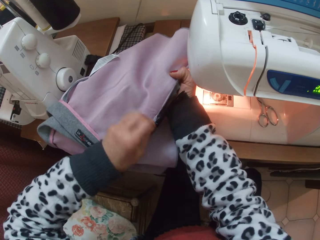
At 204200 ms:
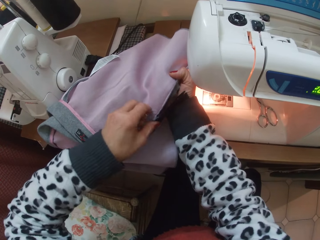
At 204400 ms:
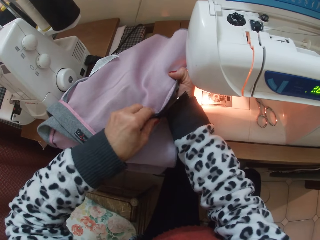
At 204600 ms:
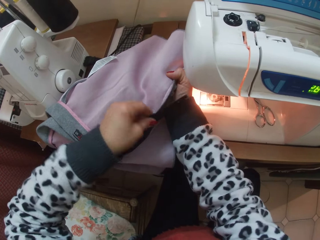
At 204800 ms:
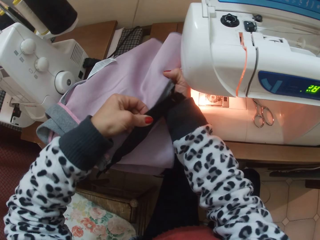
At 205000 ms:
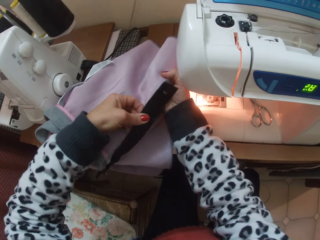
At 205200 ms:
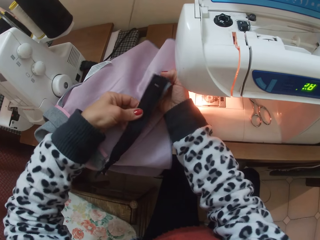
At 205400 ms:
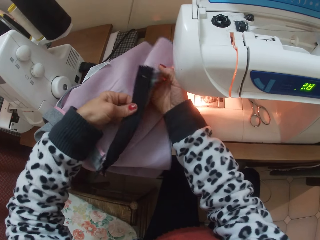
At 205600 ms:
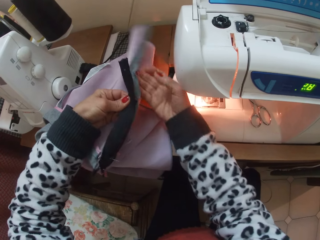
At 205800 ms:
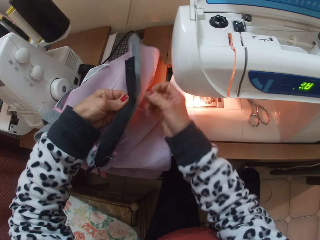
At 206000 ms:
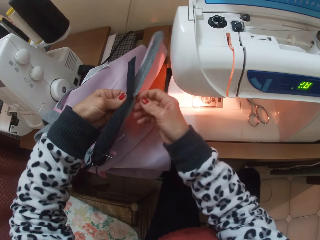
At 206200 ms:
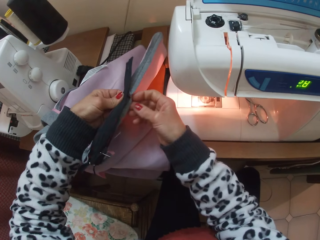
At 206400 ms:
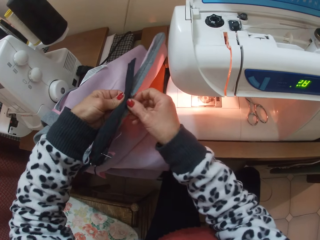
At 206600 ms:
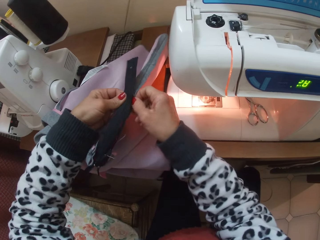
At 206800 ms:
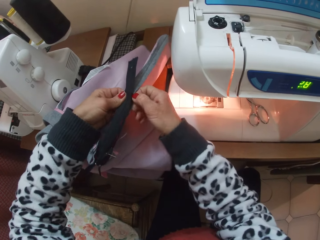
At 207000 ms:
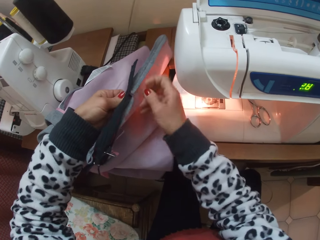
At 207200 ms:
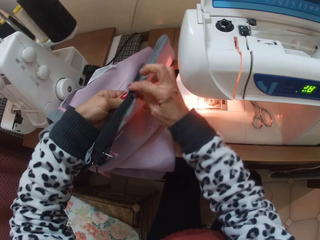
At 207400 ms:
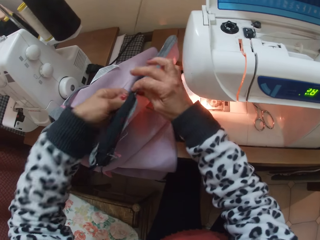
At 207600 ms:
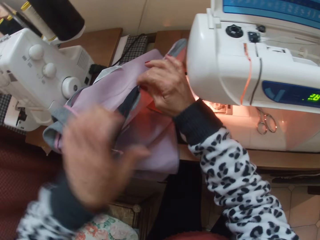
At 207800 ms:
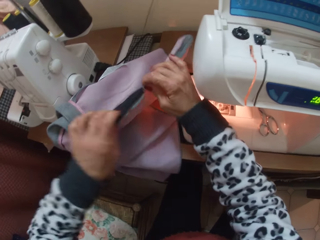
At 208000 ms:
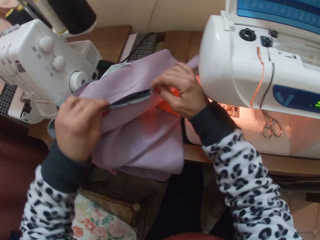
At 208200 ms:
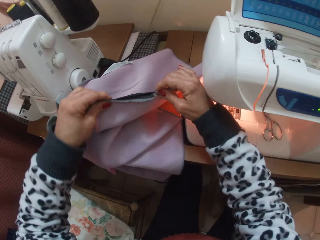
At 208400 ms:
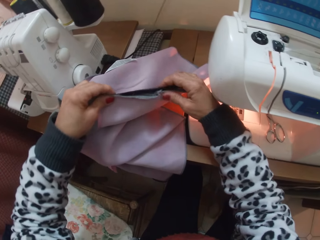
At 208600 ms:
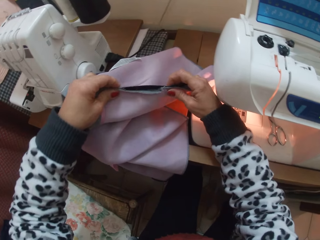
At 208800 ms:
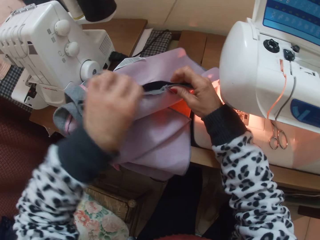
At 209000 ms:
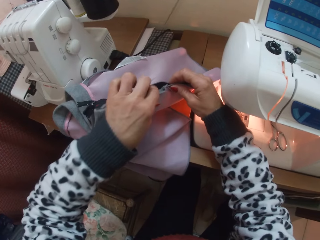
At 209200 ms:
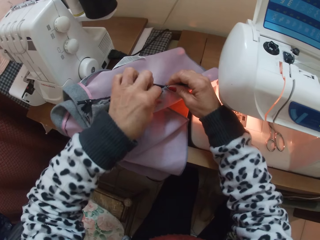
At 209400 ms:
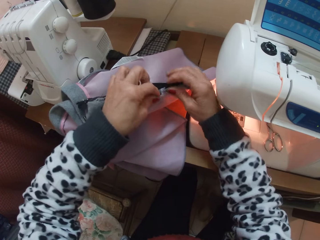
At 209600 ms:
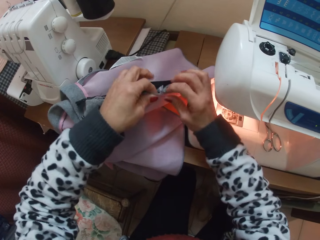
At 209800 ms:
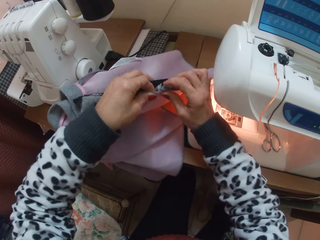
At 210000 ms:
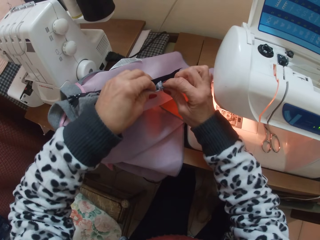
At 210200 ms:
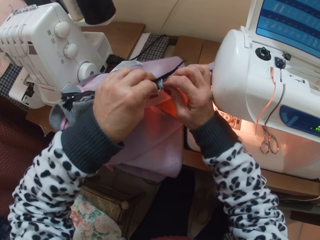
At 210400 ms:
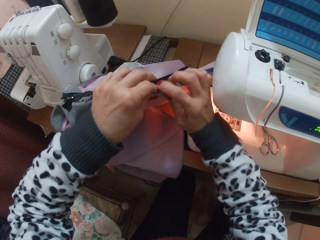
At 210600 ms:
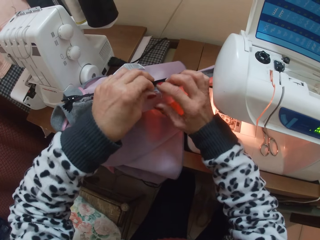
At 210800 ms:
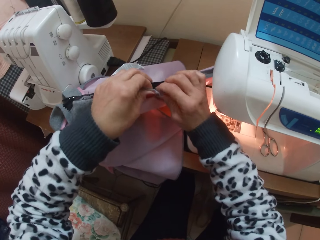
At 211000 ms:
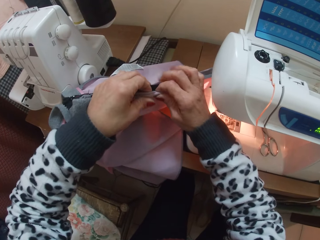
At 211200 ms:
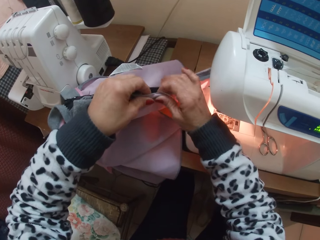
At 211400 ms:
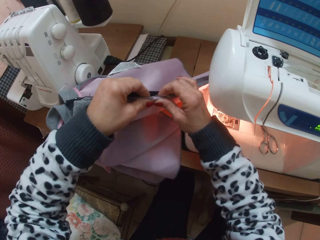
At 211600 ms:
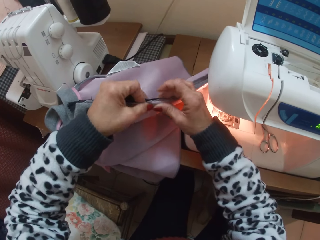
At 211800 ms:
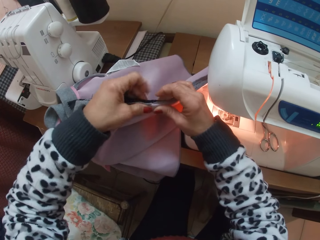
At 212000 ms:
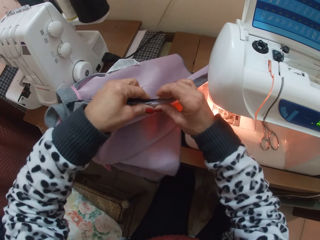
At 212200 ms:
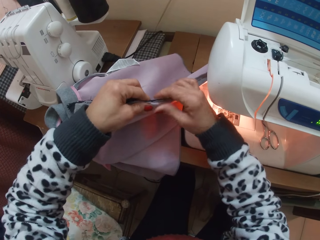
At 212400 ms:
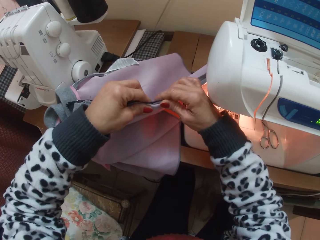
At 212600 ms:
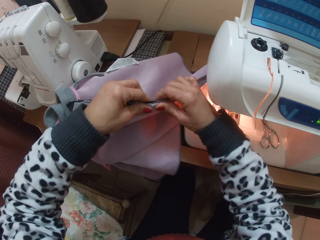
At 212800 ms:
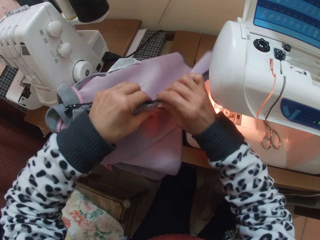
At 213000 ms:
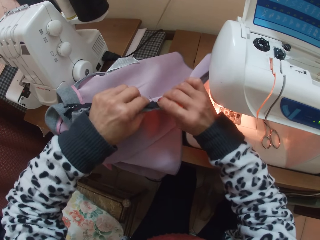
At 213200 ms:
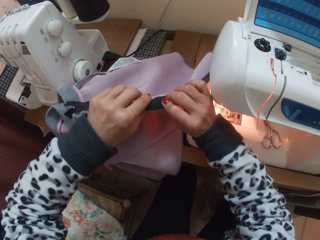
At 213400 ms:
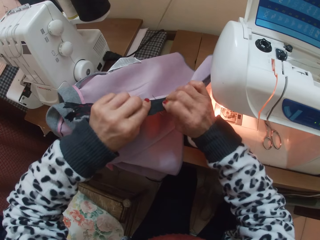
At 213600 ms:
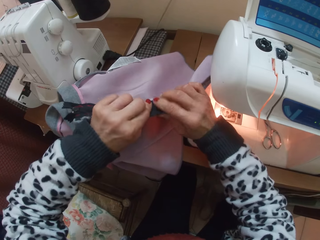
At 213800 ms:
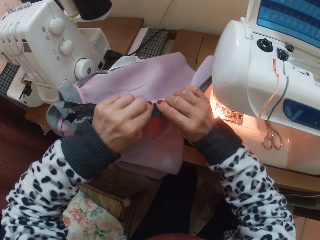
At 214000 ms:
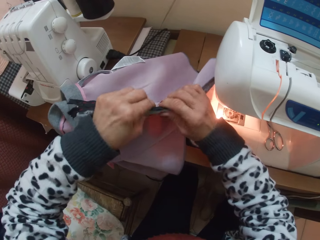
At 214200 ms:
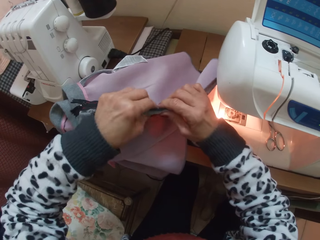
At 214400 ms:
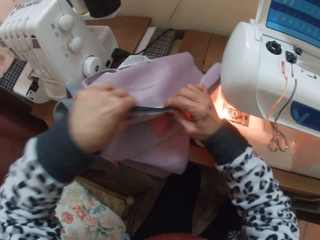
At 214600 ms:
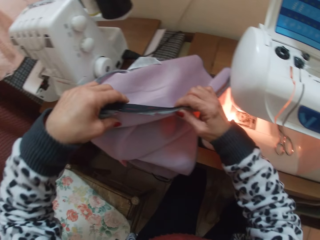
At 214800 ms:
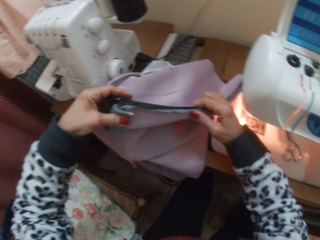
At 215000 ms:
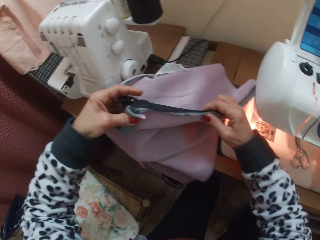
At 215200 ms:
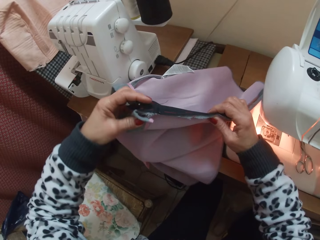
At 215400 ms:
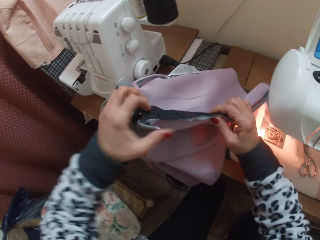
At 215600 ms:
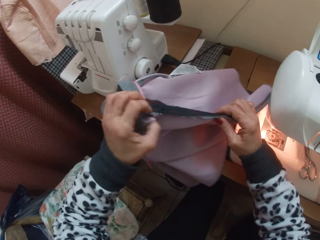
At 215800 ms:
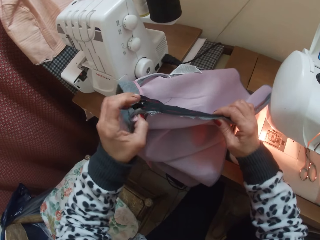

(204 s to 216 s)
The camera wearer adjusts the cloth.

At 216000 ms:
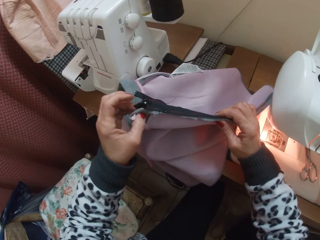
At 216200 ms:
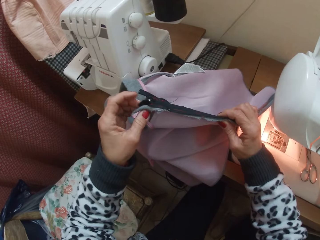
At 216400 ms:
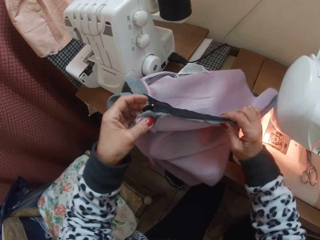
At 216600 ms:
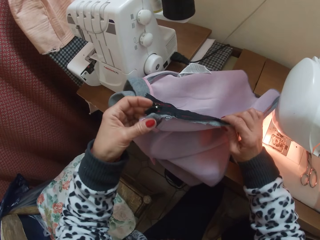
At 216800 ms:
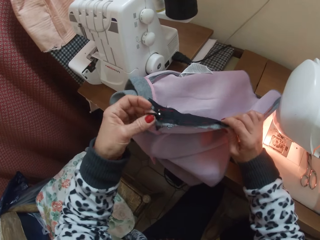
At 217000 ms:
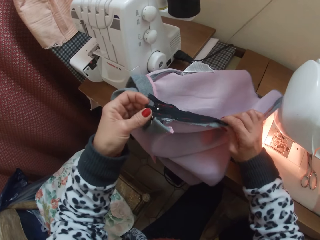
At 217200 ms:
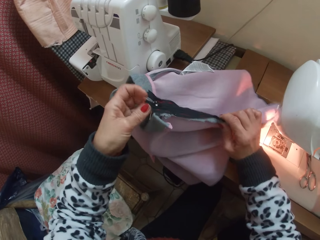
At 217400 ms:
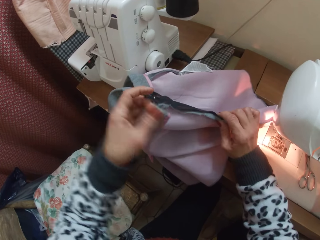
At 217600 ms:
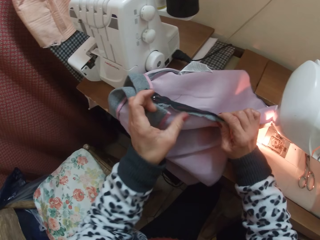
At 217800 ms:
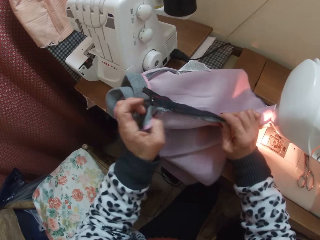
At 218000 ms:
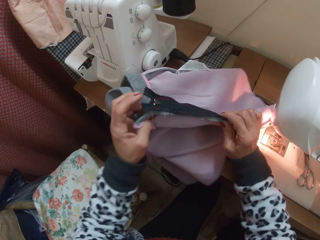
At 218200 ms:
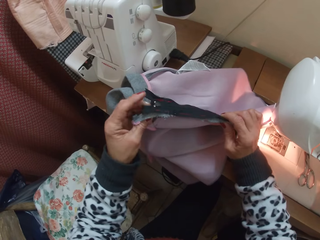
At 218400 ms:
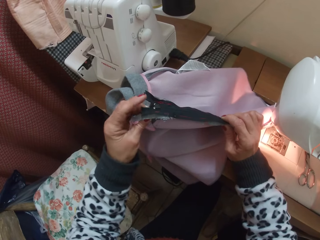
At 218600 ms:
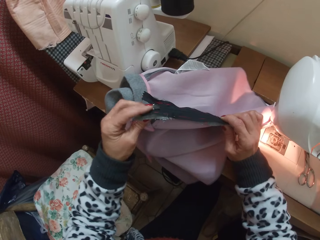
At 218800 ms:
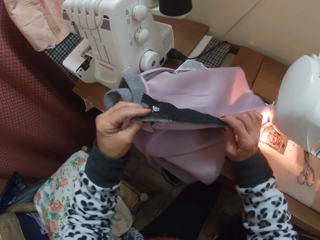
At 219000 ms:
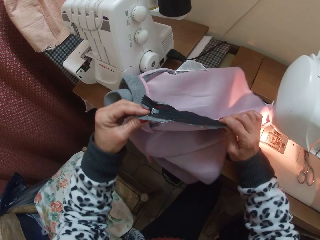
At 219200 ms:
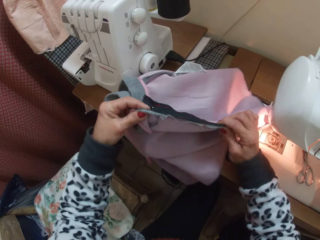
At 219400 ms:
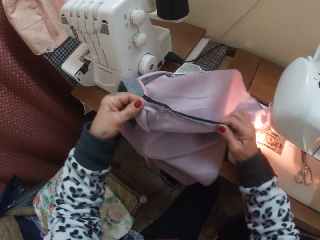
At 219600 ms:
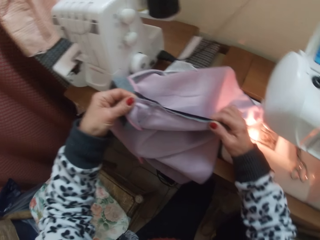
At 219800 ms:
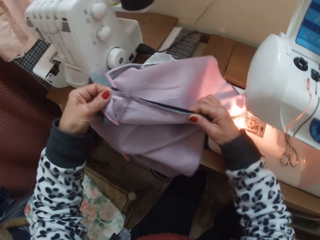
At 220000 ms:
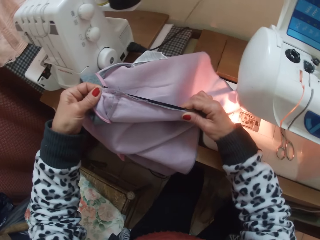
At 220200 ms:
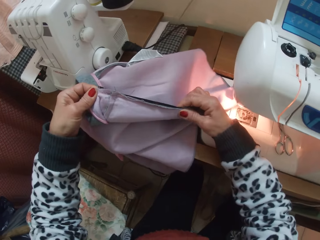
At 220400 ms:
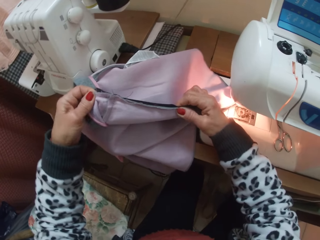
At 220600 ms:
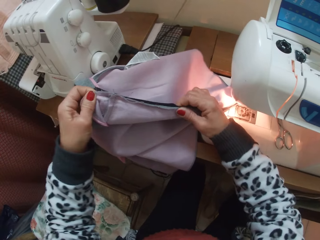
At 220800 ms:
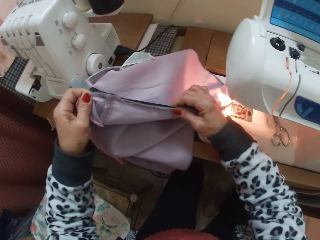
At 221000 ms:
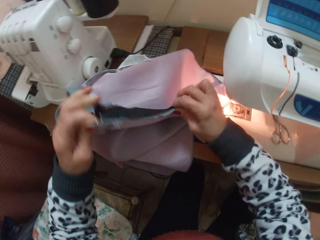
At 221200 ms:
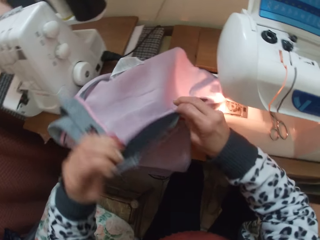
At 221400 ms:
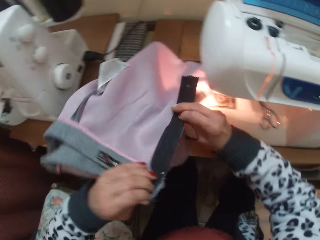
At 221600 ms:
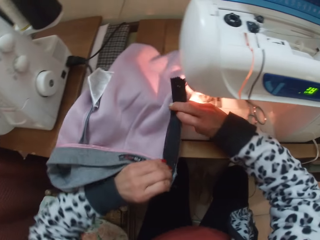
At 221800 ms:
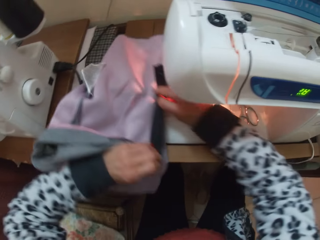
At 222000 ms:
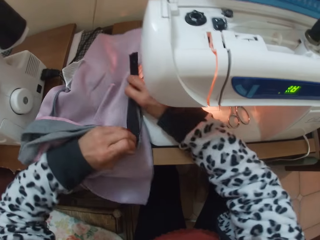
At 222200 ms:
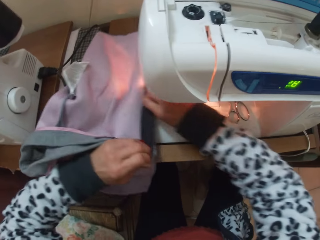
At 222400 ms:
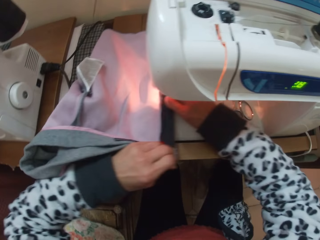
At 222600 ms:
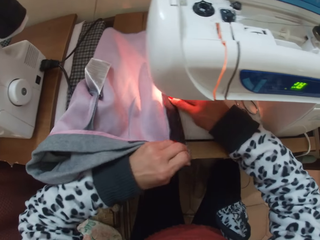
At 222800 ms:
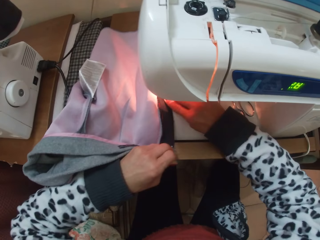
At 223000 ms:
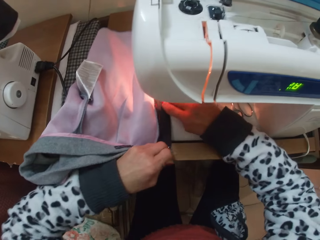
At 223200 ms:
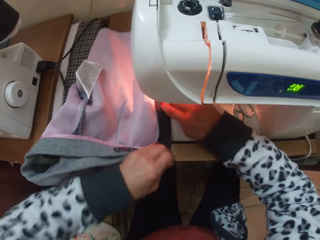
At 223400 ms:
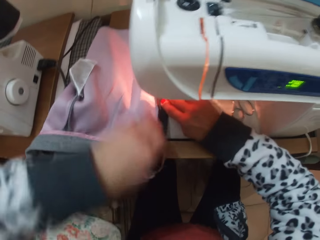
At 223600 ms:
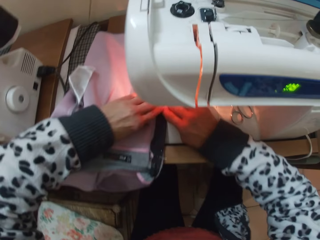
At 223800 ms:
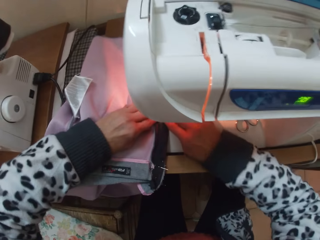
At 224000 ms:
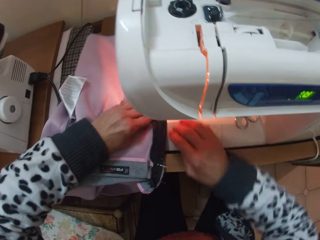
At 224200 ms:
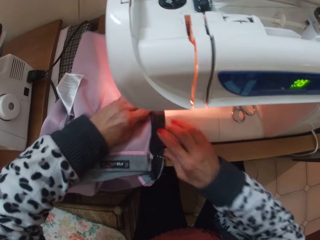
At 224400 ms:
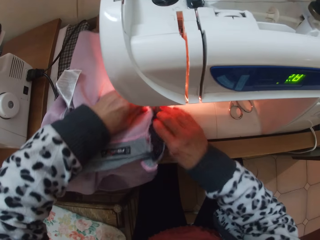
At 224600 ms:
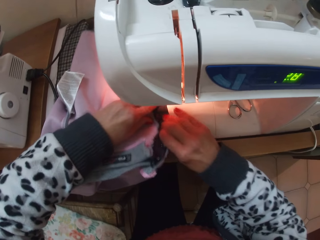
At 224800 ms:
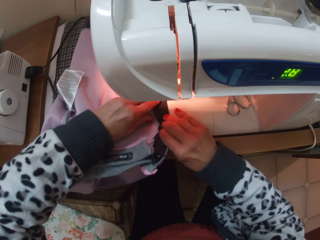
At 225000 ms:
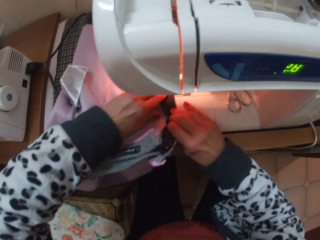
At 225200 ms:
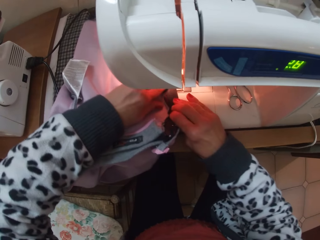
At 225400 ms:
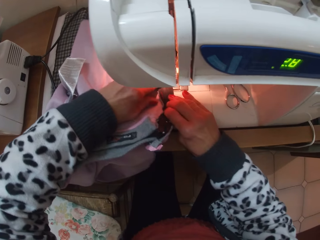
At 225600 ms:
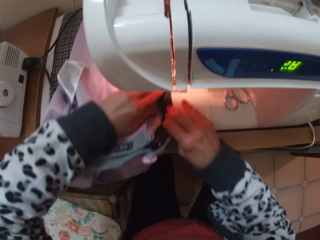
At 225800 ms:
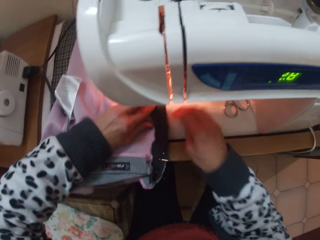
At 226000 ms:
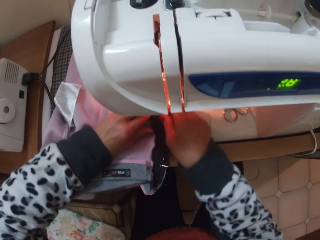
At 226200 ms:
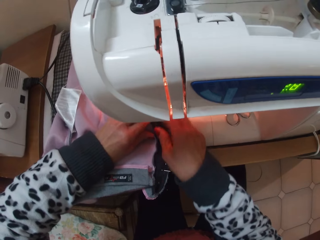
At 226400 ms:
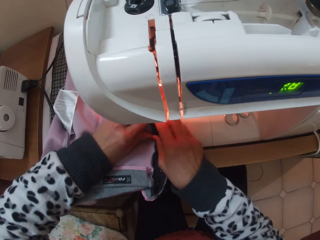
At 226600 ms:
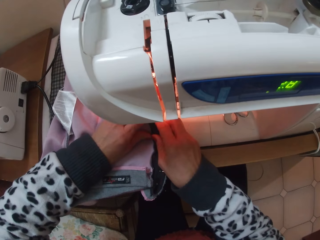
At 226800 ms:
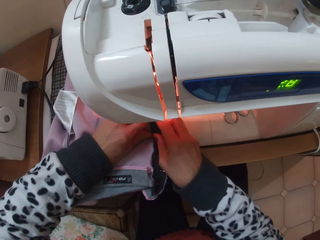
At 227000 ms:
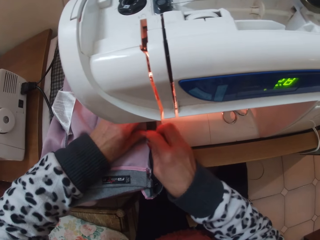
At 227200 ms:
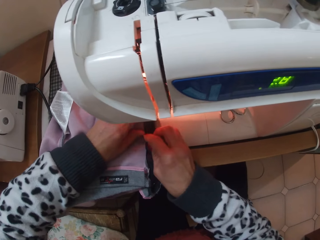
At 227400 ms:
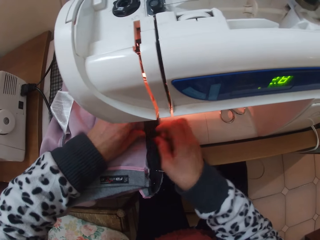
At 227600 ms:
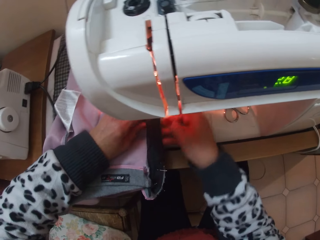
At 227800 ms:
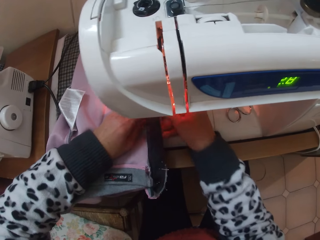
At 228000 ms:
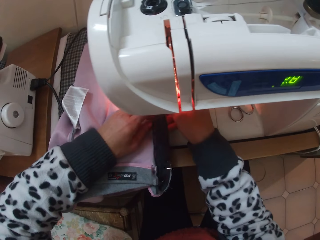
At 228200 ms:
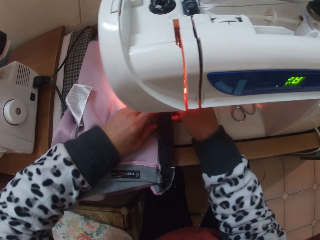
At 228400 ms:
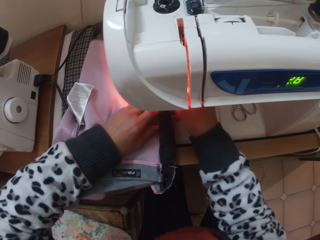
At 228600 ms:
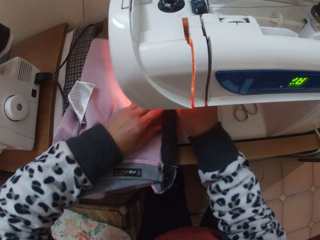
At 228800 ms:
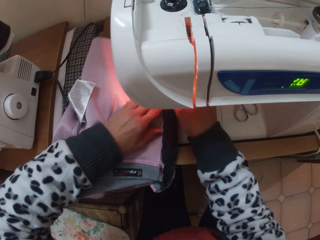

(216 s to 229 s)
The camera wearer puts the cloth on the sewing bed. They hold the cloth in place.
